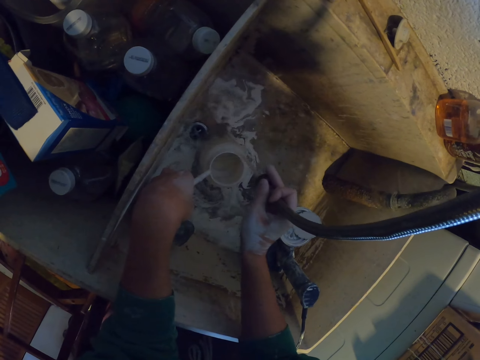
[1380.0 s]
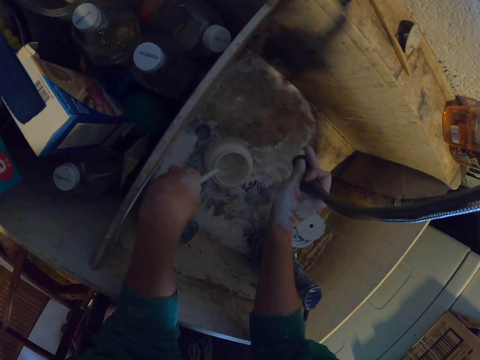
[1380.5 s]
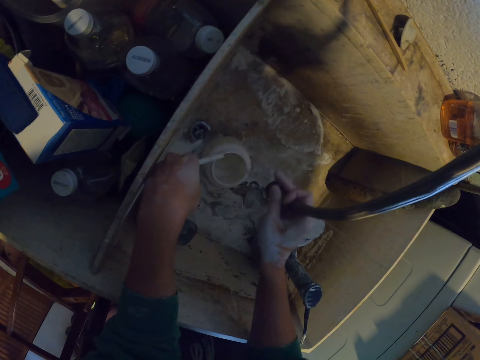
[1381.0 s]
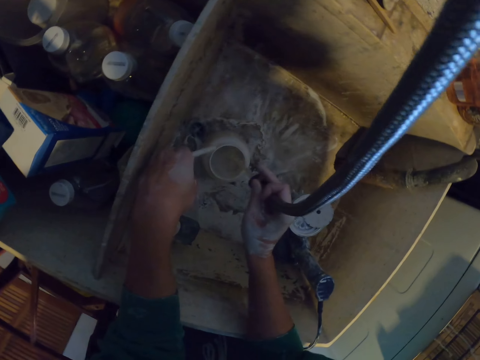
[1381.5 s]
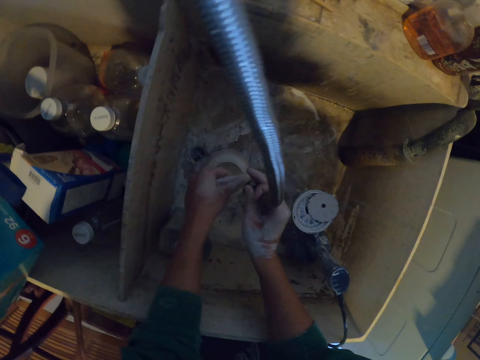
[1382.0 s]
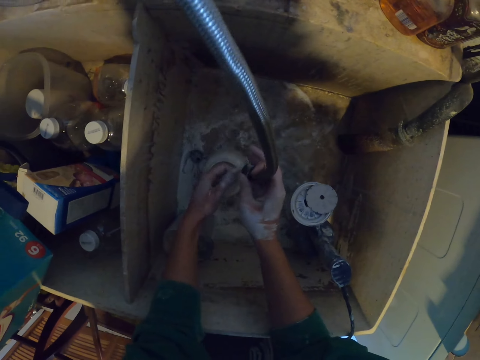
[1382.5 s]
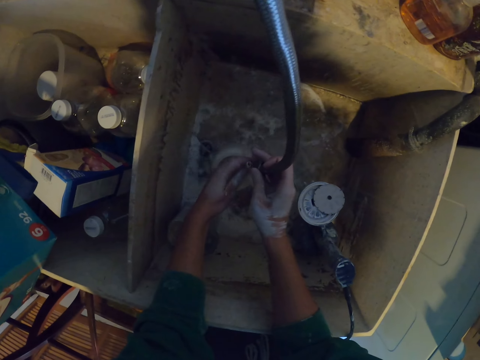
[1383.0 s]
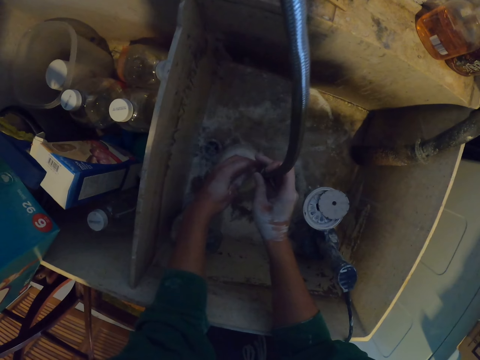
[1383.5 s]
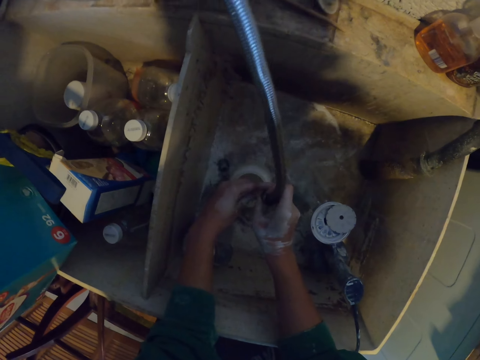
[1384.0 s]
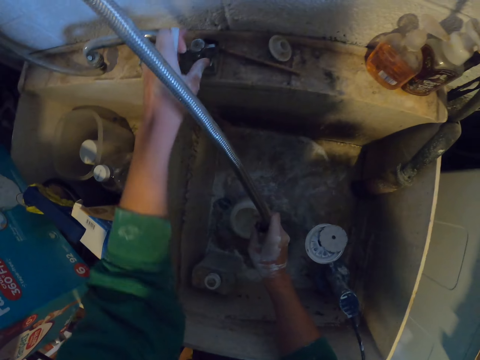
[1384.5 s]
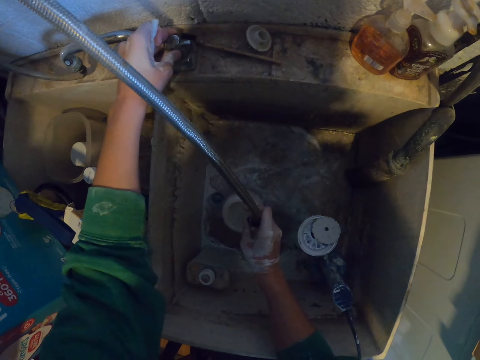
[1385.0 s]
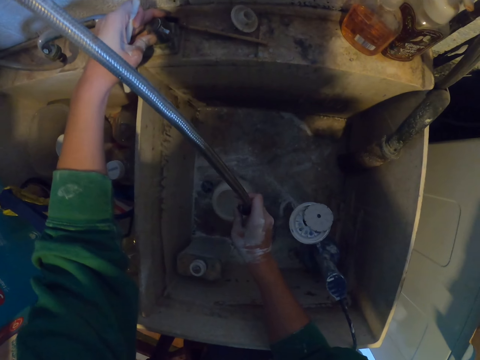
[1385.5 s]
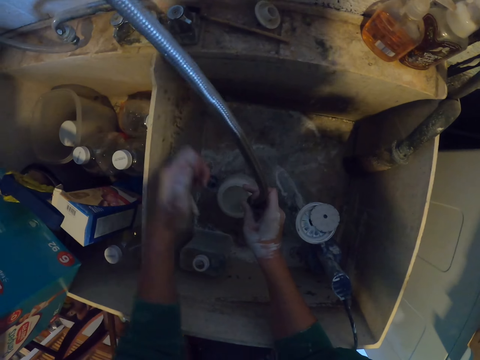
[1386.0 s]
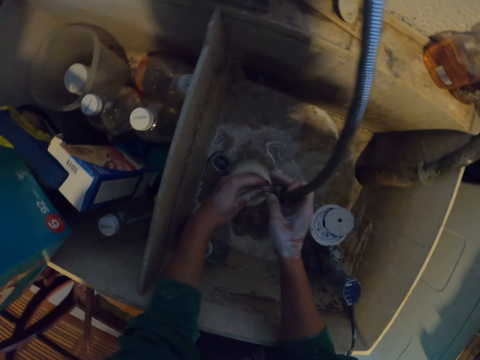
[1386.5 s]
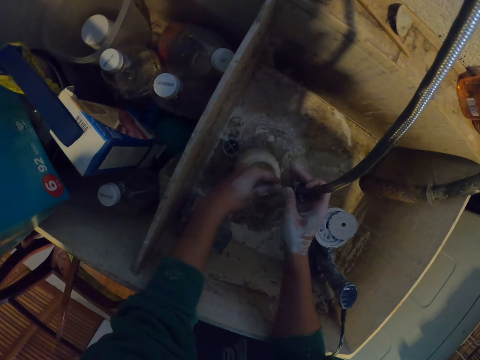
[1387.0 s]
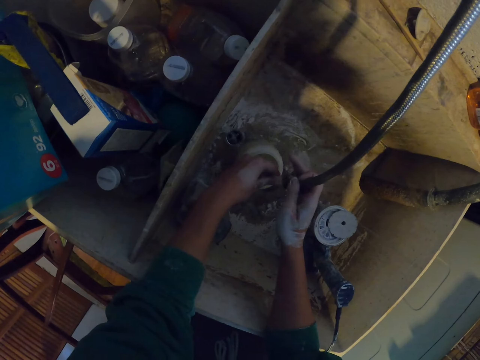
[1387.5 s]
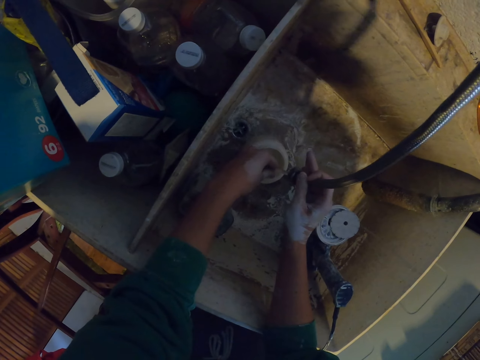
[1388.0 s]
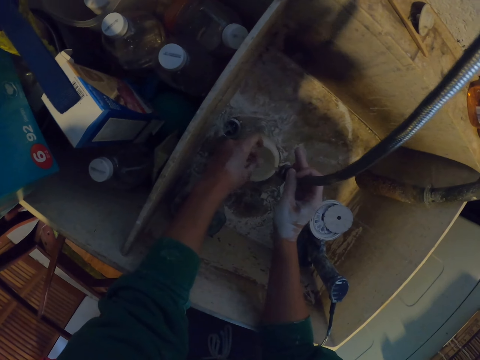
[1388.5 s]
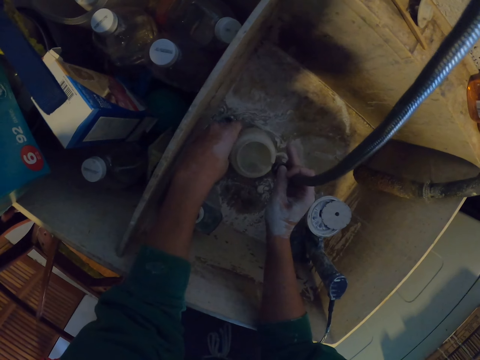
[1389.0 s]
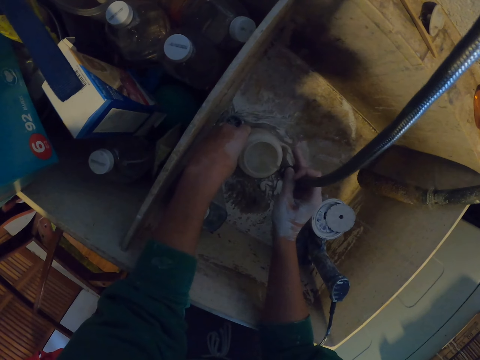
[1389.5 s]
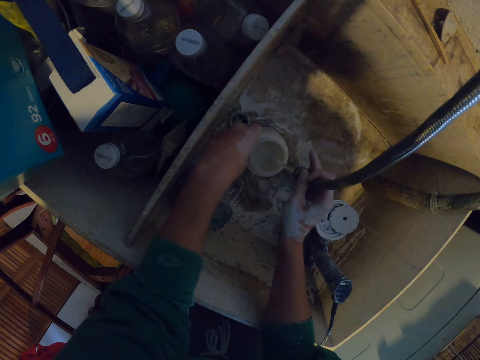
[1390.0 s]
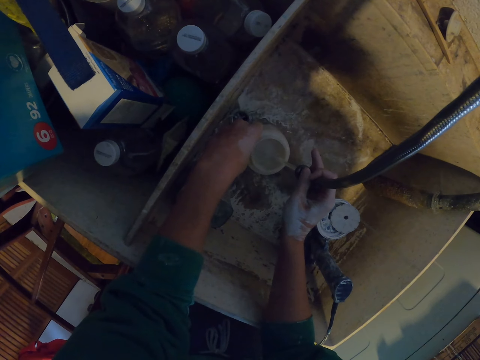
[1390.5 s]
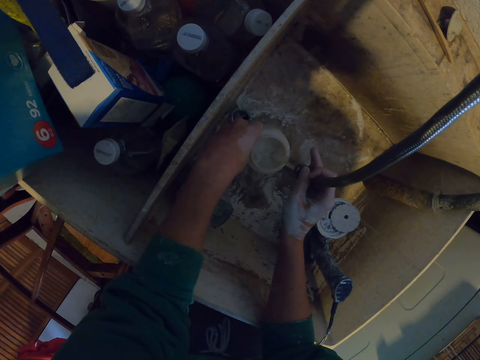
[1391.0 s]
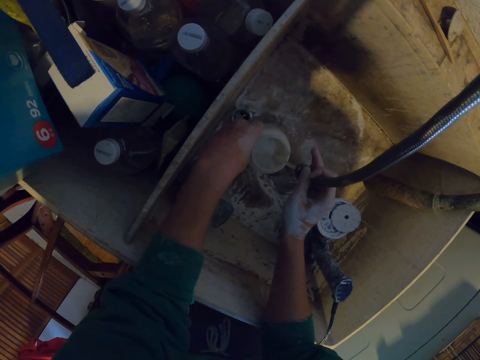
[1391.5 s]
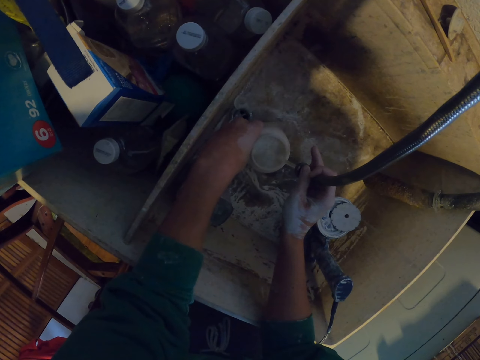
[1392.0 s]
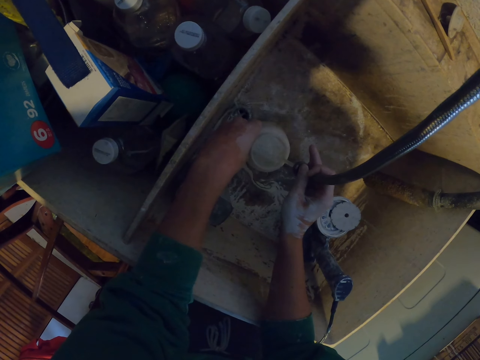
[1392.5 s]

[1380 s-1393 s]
The camera wearer puts water in a paint cup. They wash the plastic on the hand. They open a tap of water. They put the water on the plastic. They put water in the paint cup.

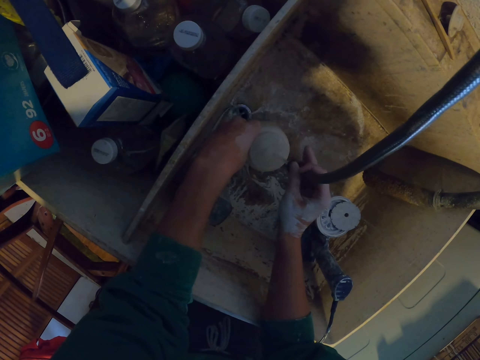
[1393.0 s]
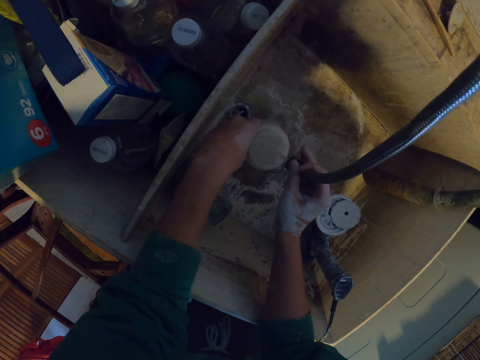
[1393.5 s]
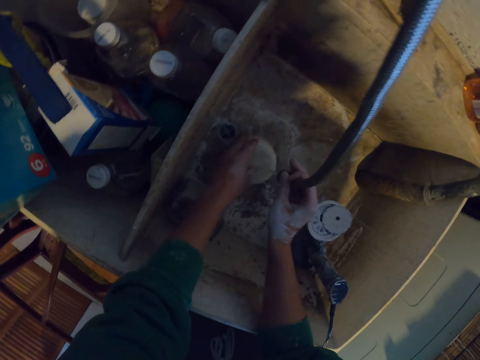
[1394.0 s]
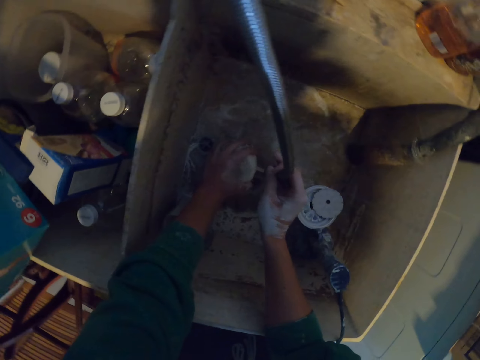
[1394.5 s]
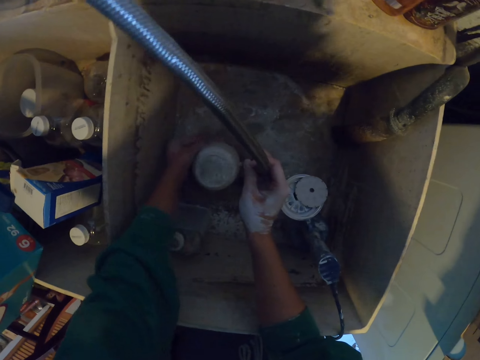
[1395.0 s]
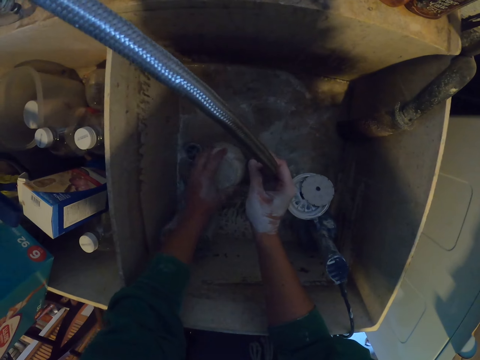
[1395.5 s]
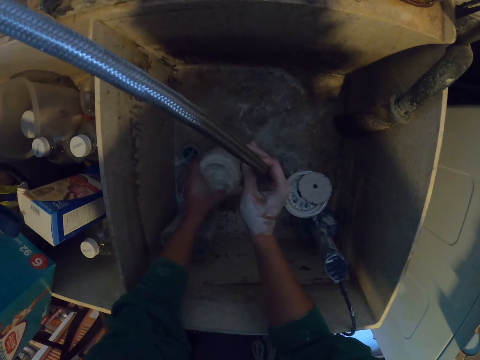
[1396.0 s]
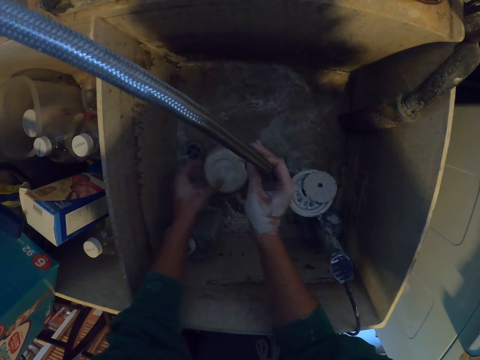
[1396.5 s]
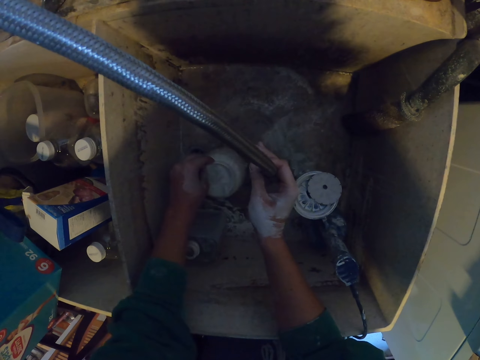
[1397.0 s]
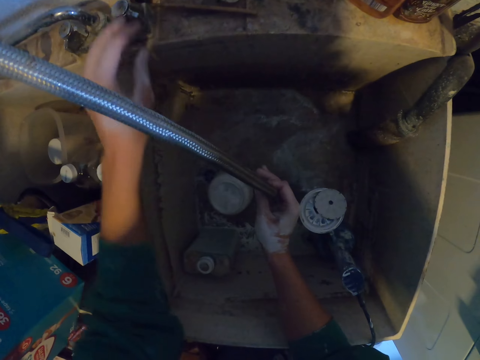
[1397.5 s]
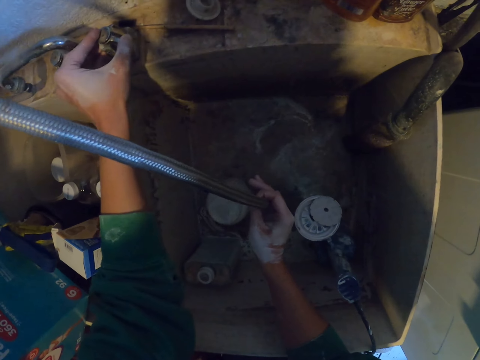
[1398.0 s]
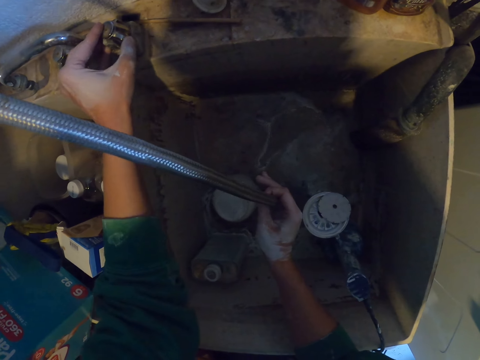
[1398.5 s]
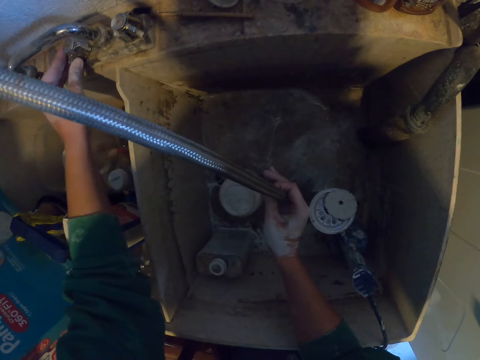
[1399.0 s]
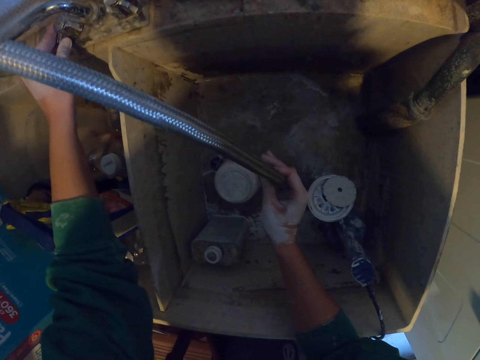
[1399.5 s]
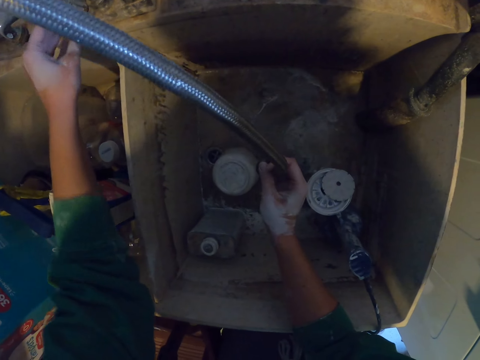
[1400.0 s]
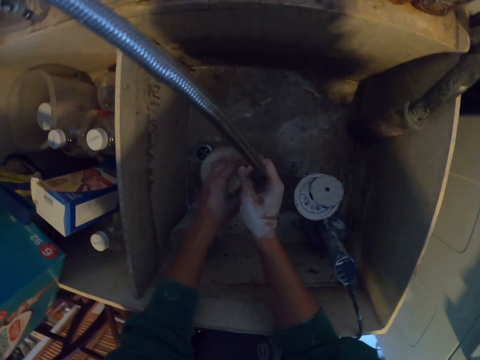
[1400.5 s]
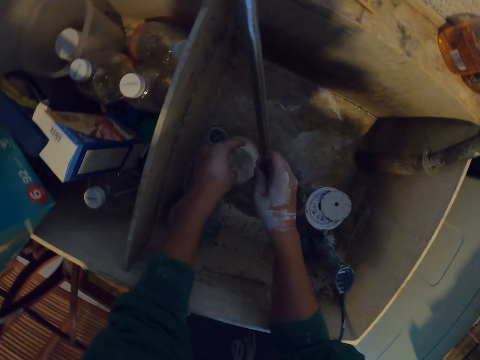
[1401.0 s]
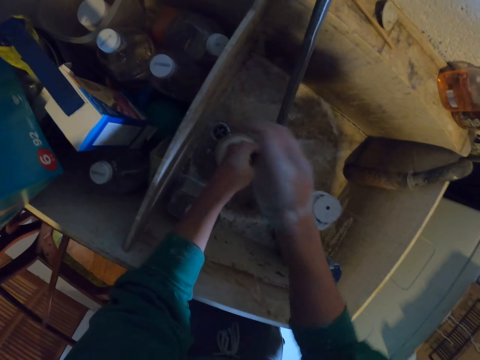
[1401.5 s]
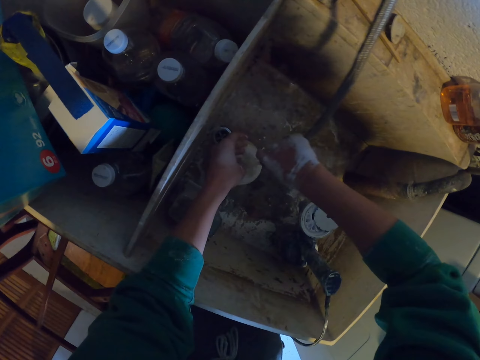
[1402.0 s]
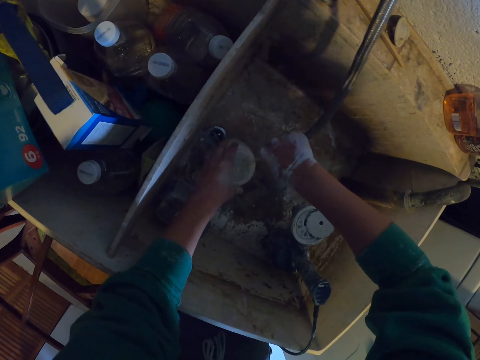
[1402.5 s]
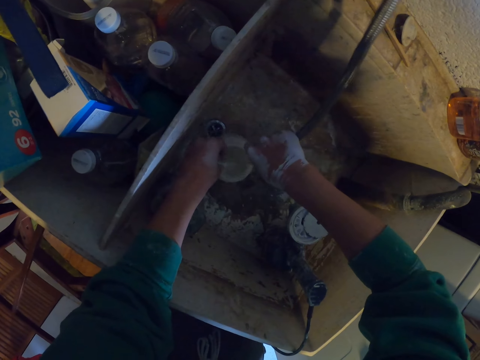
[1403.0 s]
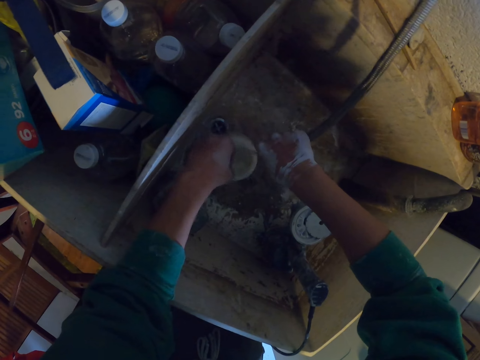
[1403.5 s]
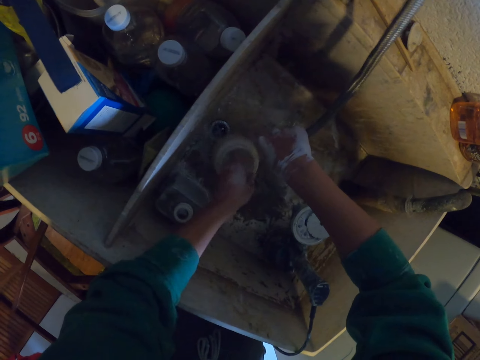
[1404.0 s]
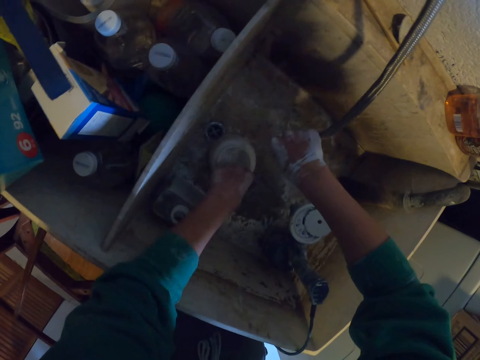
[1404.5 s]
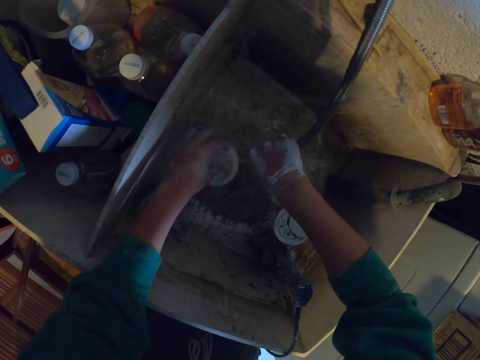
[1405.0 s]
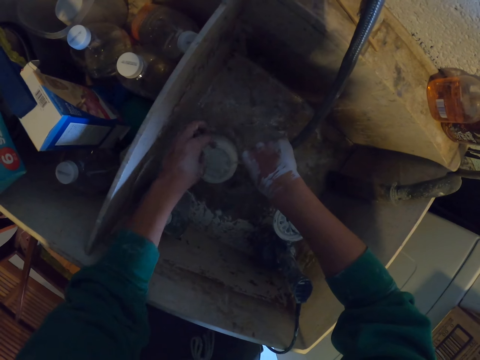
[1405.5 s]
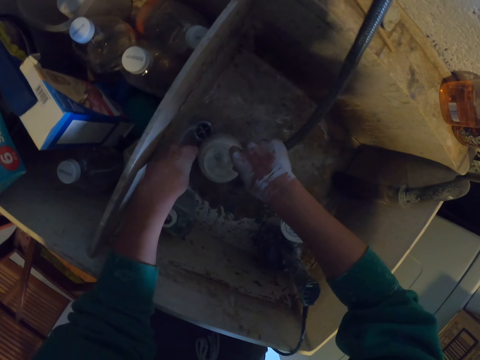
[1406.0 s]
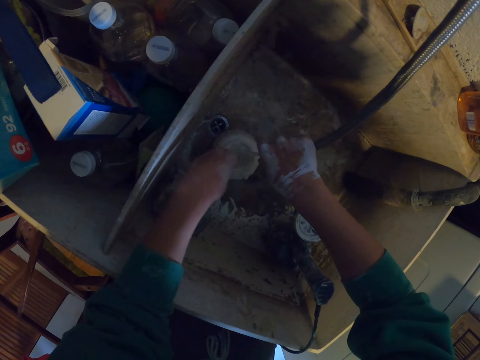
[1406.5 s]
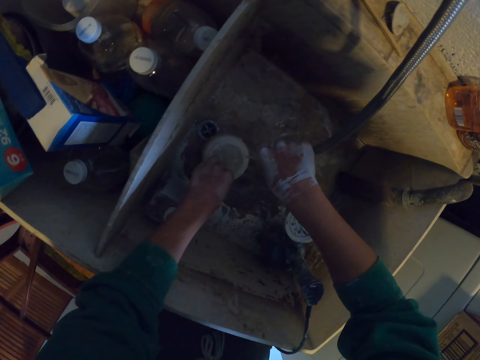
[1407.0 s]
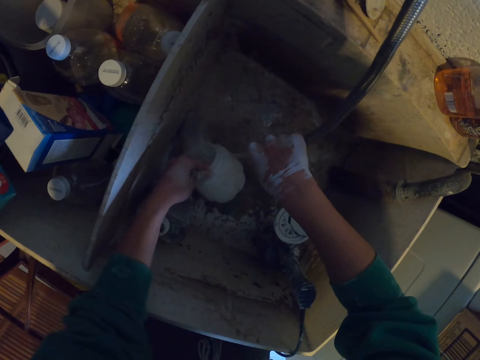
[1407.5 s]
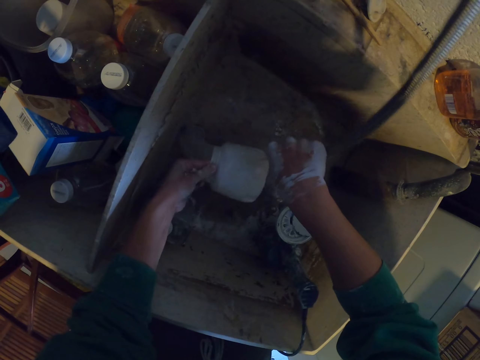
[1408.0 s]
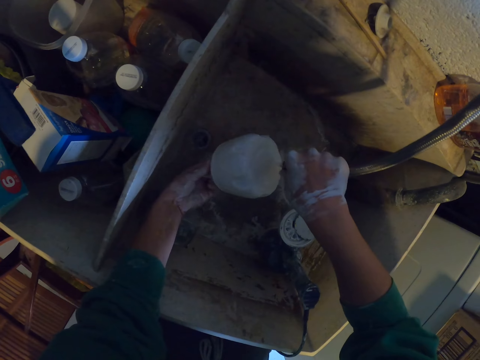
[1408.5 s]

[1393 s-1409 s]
The camera wearer moves the hand on the tin. They clean a paint cup. They move taps of water. They hold a shower hose with the other hand. They move the pipe of water on the tin. They move the hand on the tin. They put water in the paint cup. They pour water from the paint cup in the sink.
